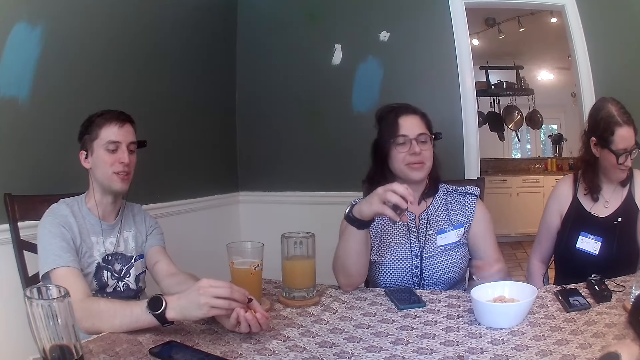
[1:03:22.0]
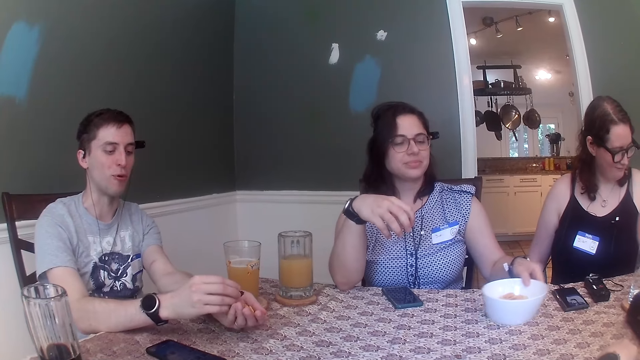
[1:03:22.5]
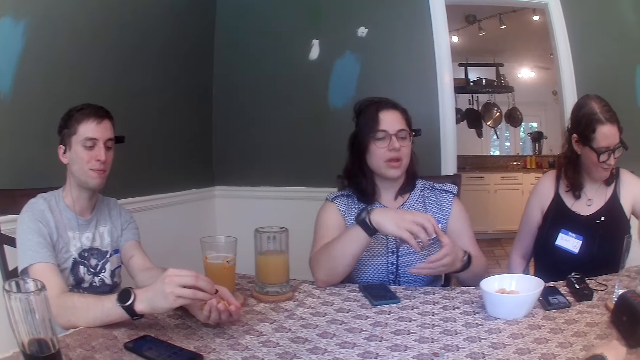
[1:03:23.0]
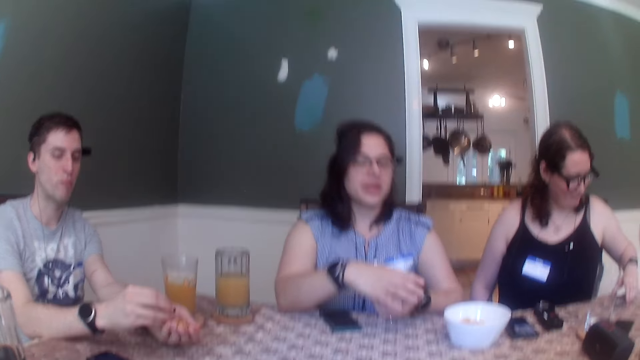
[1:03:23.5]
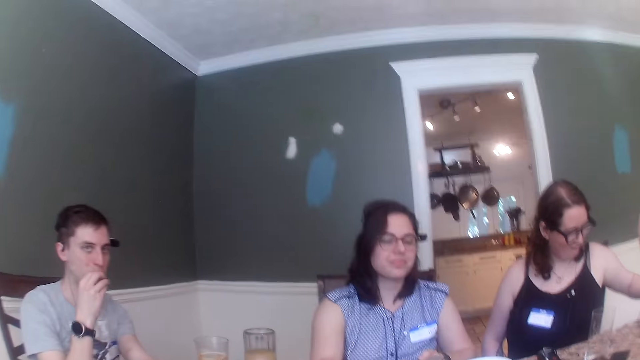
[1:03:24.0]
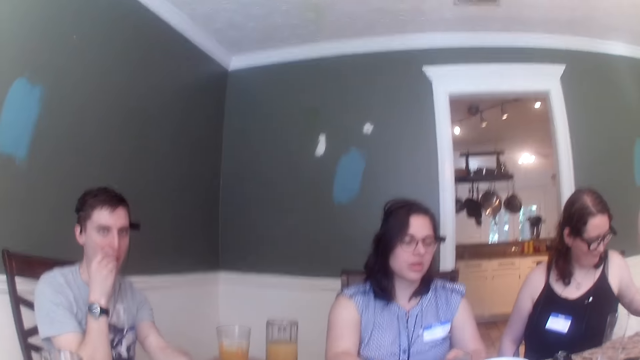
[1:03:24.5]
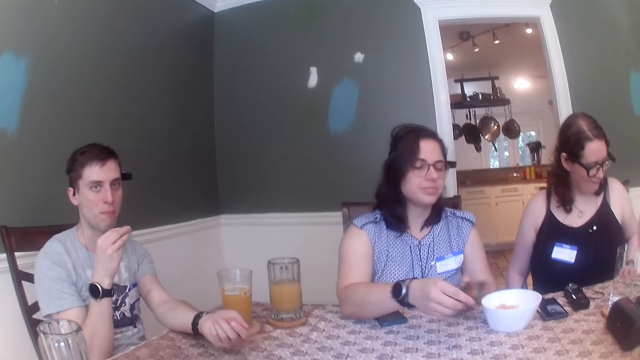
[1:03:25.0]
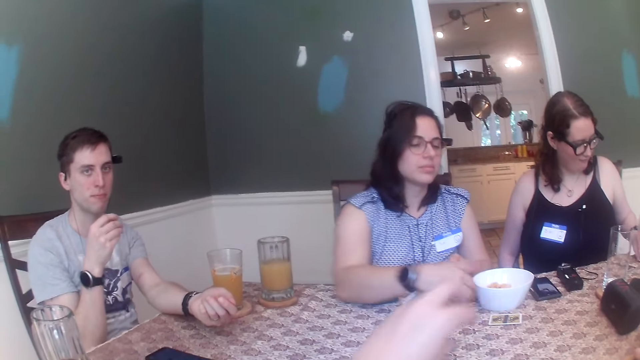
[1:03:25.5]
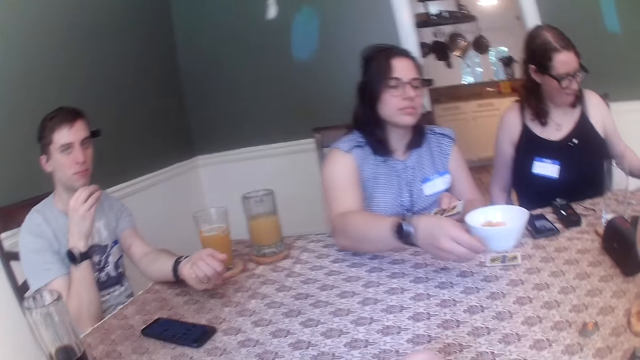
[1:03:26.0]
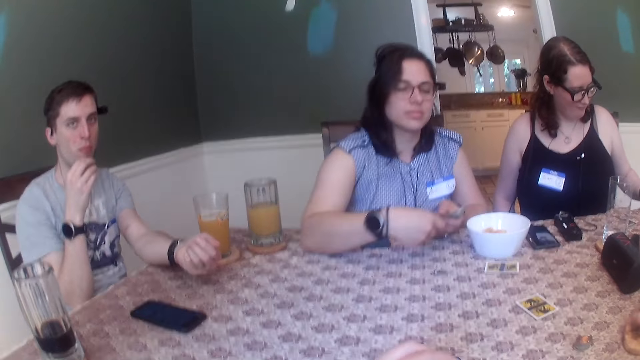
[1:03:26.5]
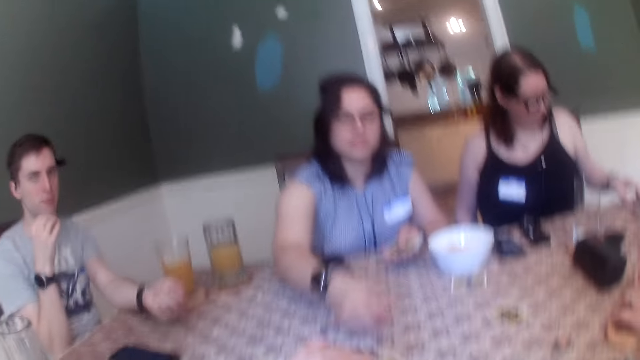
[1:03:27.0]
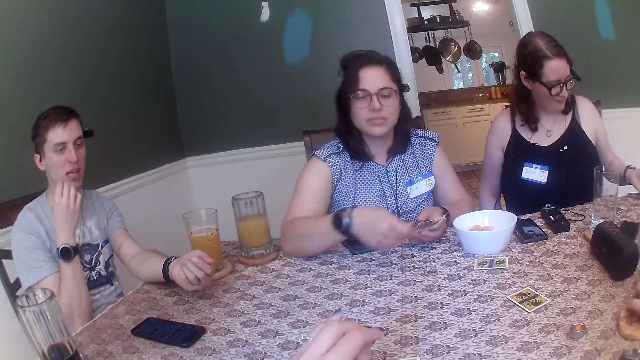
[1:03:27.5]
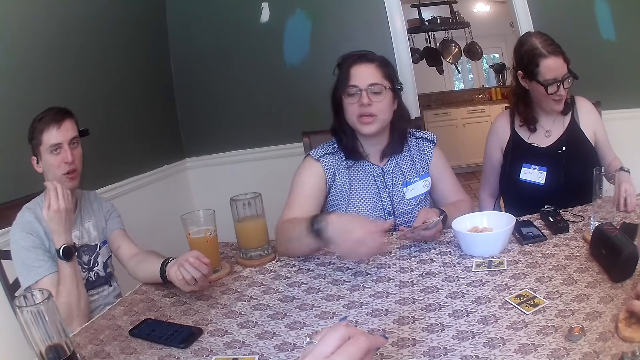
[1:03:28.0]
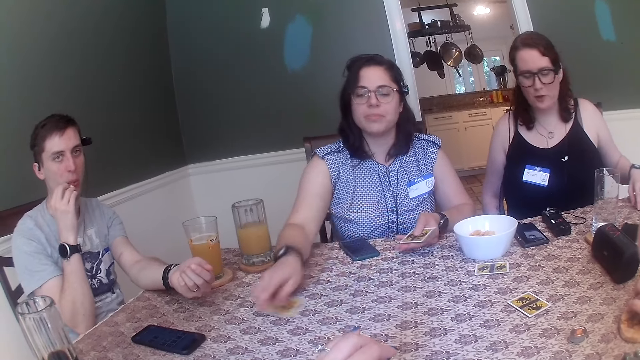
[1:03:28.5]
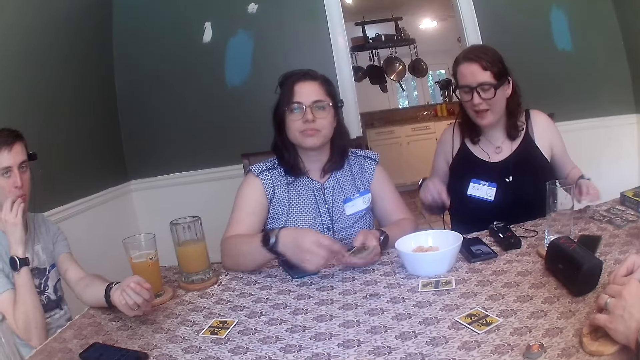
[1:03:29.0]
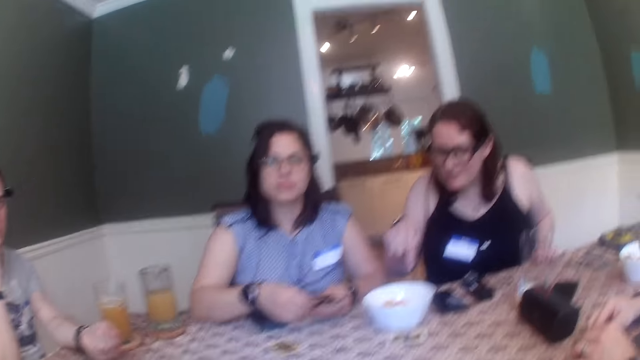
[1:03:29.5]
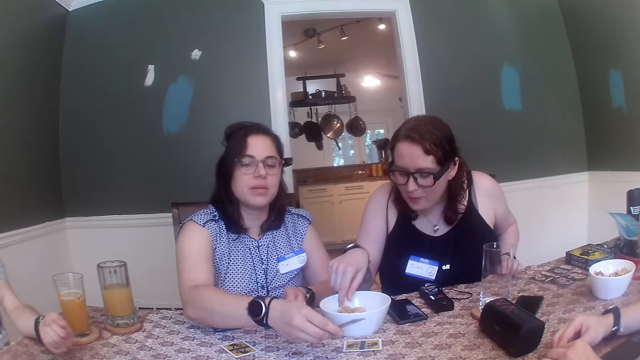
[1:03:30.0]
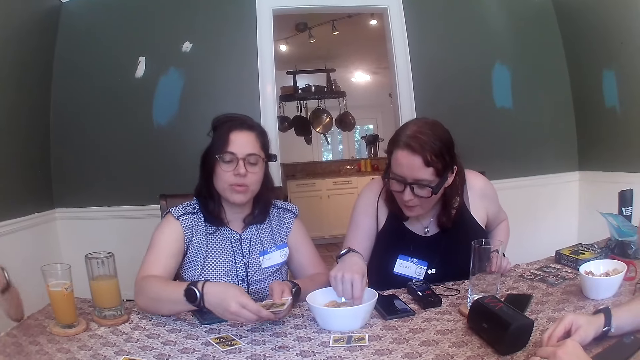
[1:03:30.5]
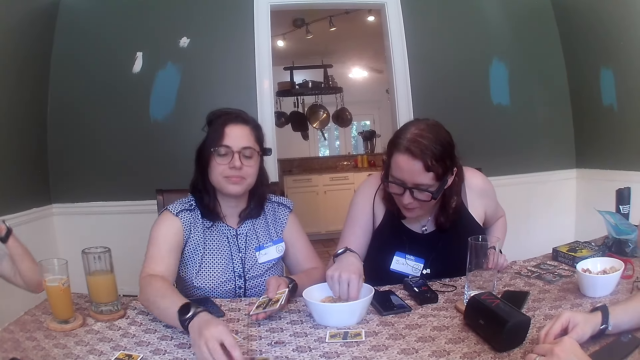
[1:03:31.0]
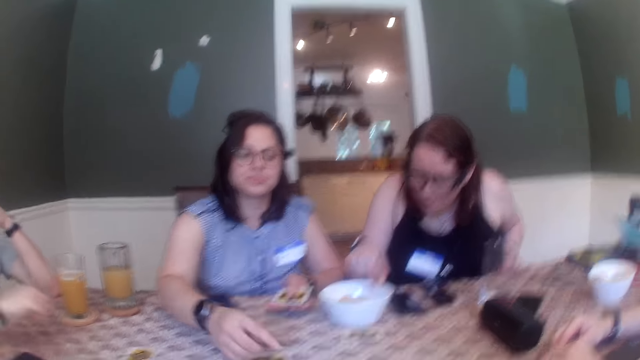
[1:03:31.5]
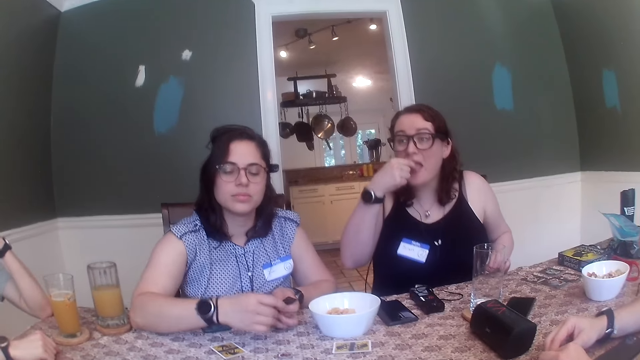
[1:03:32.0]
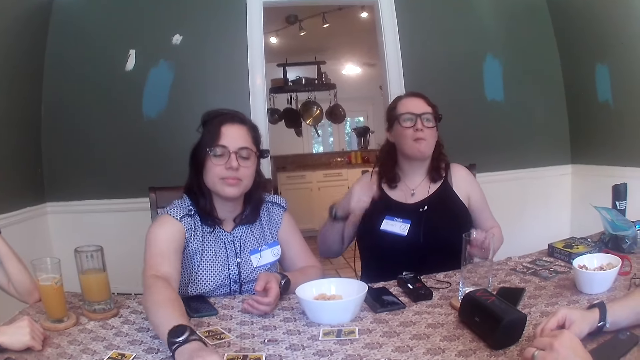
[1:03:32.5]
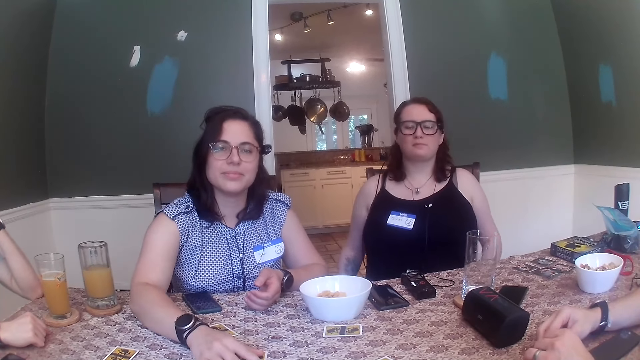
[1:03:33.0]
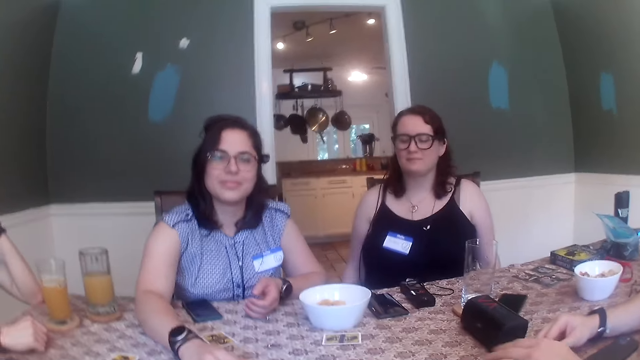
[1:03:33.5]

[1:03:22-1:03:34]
The woman shifts the bowl on the table with her left hand. The camera wearer moves her hand. A man eats the flakes in his right hand. The woman drops the card on the table with her right hand. She distributes the cards on the table with her right hand. Another woman shifts the card on the table with her left hand. The other woman picks flakes from the bowl with her right hand and eats the flakes from the bowl with her right hand.

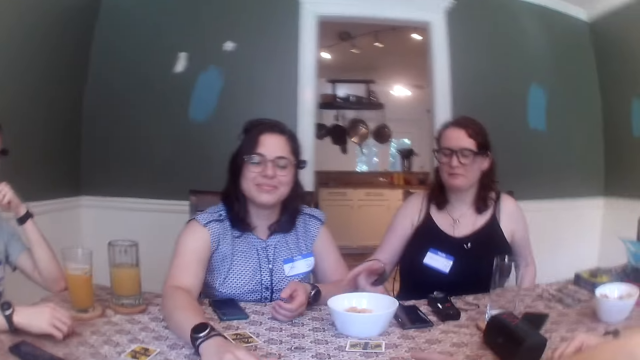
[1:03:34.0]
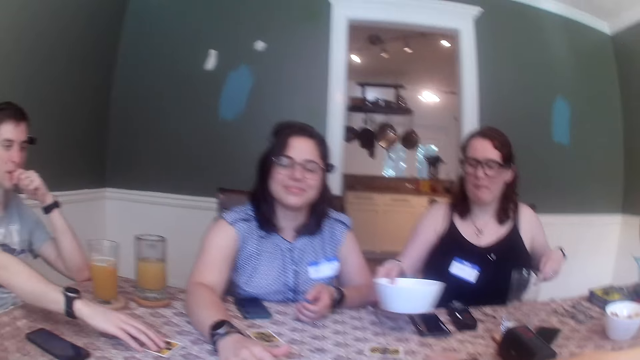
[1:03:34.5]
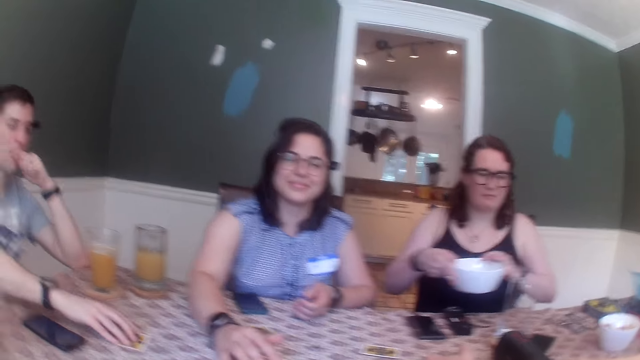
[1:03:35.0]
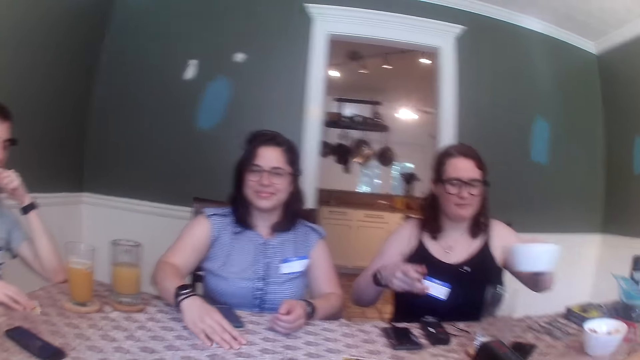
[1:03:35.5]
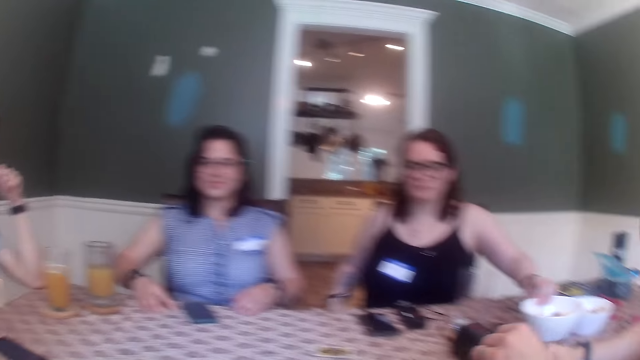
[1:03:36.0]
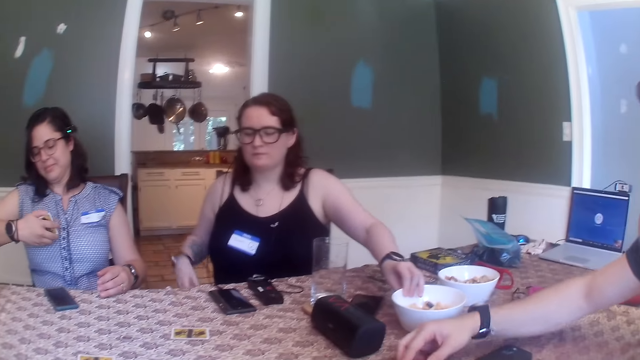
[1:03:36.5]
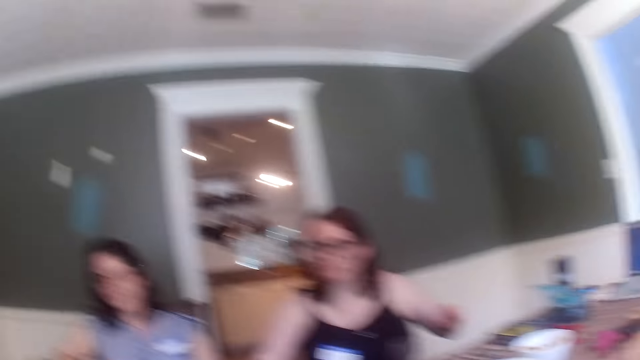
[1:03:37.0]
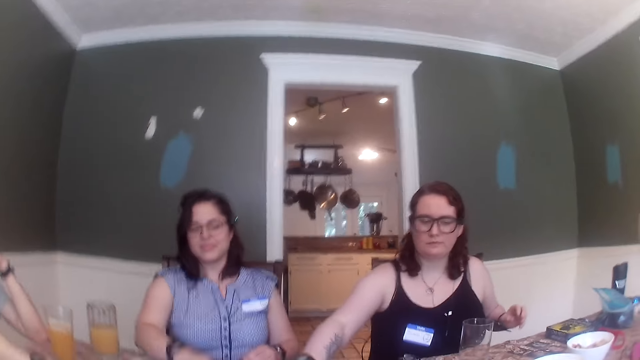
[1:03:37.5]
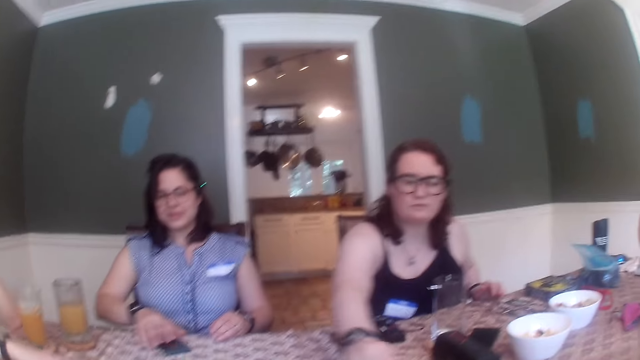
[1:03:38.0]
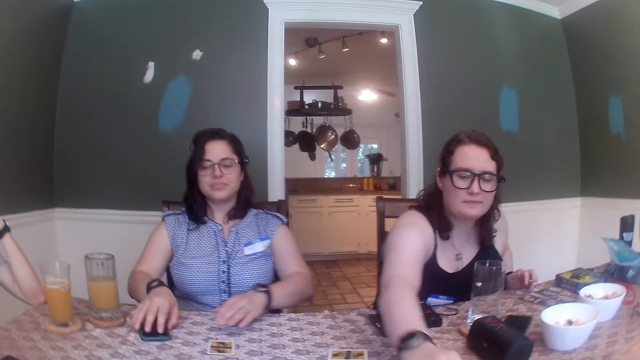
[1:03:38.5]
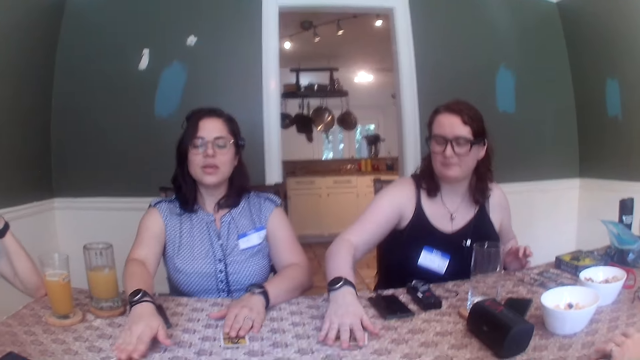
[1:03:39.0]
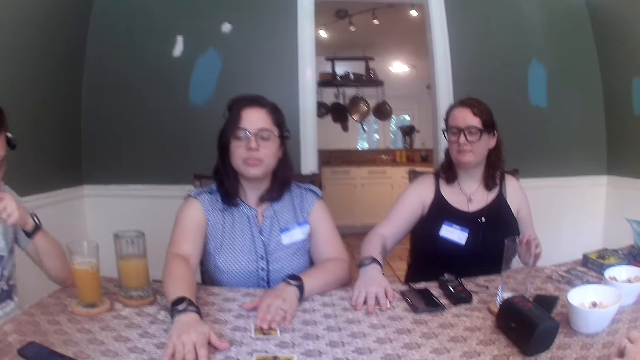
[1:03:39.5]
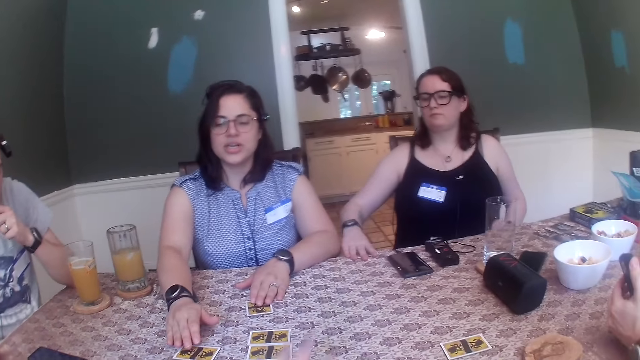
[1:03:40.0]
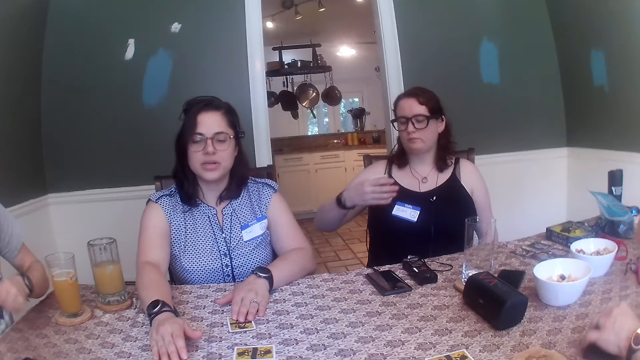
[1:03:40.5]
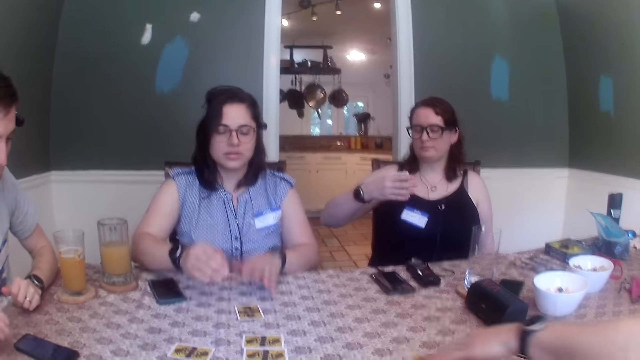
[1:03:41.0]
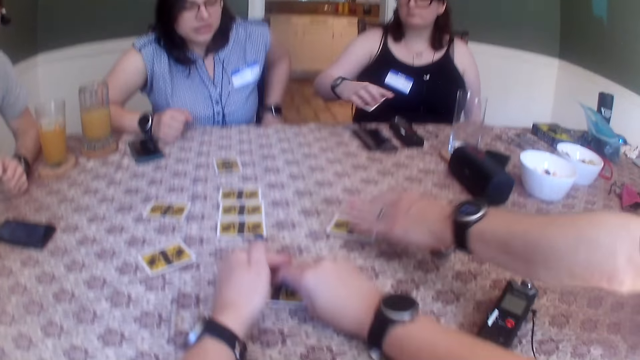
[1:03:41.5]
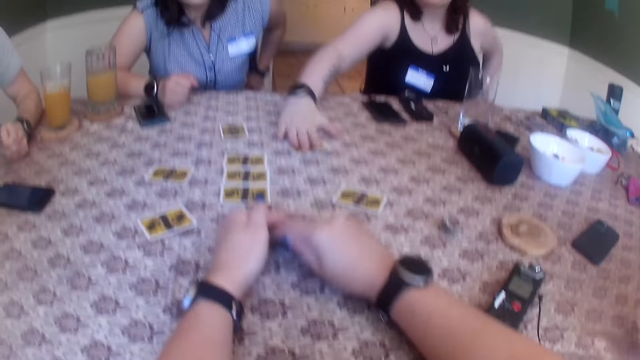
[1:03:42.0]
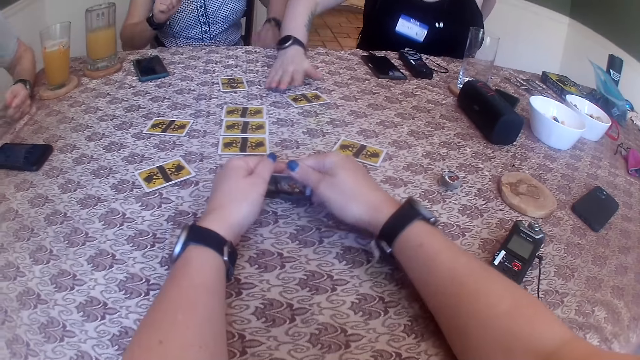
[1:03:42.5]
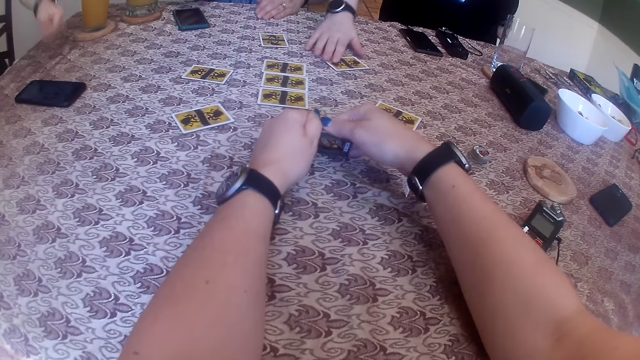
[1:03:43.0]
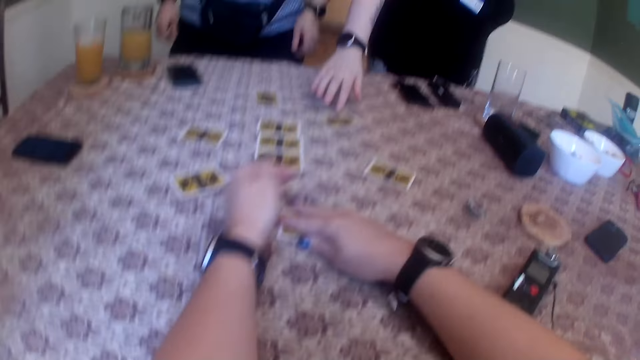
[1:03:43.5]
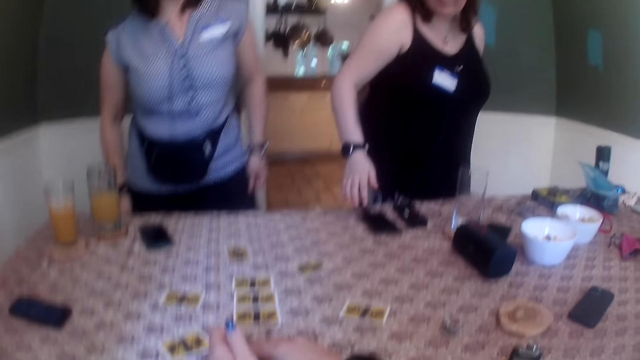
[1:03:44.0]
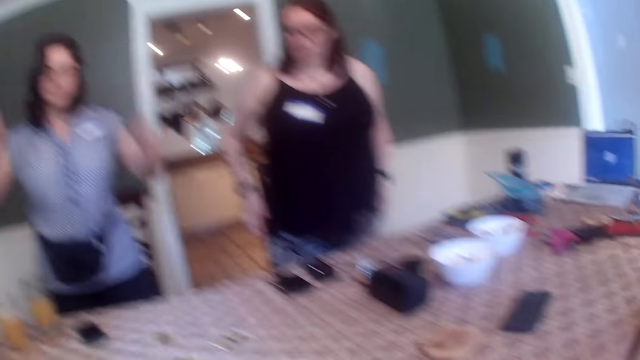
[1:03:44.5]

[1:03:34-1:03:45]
A woman picks the bowl on the table with her right hand. A man moves the card on the table with his right hand. Another man picks the cards from the table. The woman drops the bowl on the table with her left hand. A third man moves back. The camera wearer converses with a group of people. Another woman places her left hand on a card on the table. The first woman picks the card on the table with her right hand. The camera wearer moves her hand. The third man picks the cards. Another man touches the card with his left hand. The camera wearer looks at the cards and picks the card on the table with her right hand. The first woman stands up from a chair. The other woman stands up from a chair. The second man stands.
